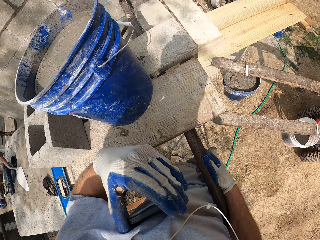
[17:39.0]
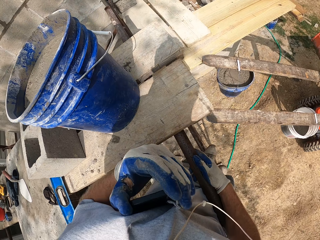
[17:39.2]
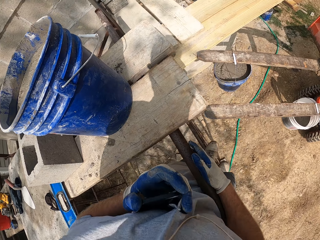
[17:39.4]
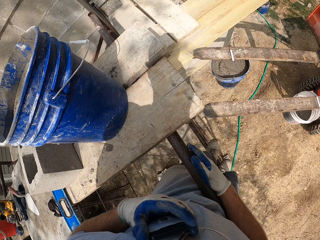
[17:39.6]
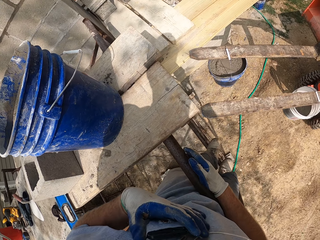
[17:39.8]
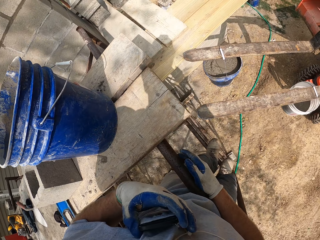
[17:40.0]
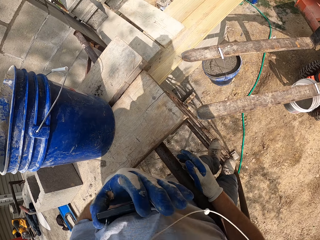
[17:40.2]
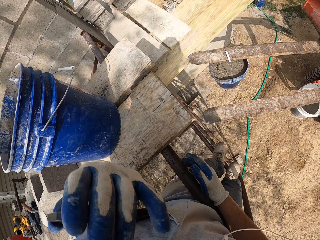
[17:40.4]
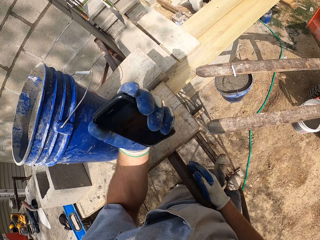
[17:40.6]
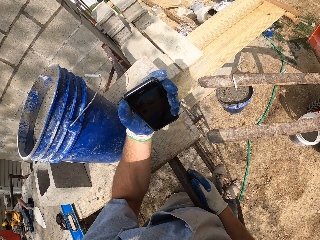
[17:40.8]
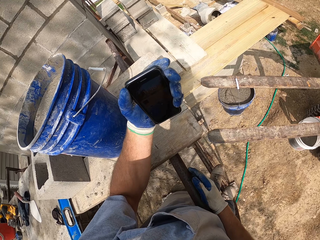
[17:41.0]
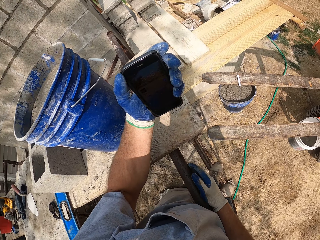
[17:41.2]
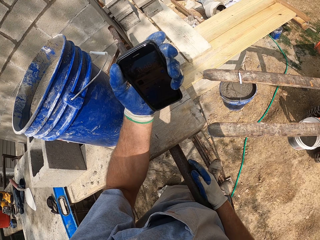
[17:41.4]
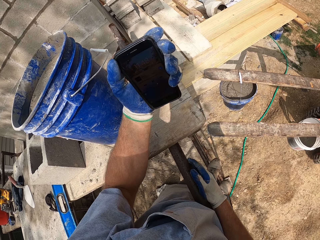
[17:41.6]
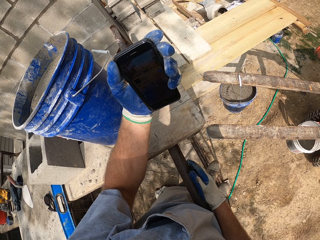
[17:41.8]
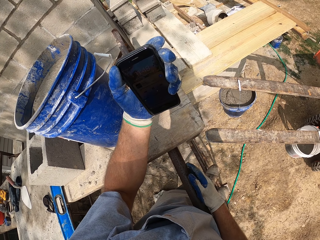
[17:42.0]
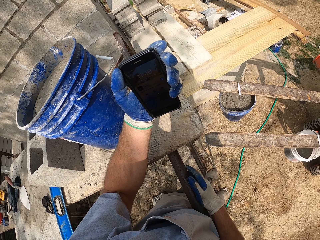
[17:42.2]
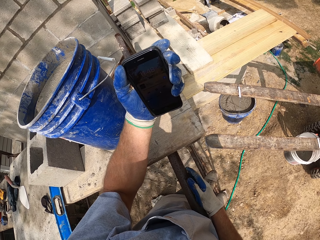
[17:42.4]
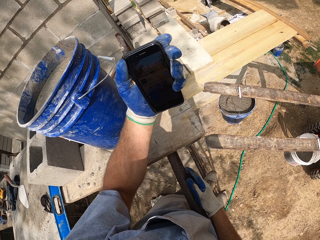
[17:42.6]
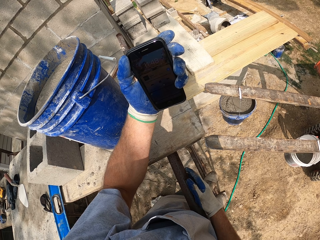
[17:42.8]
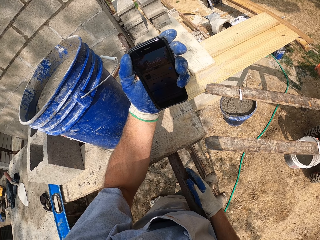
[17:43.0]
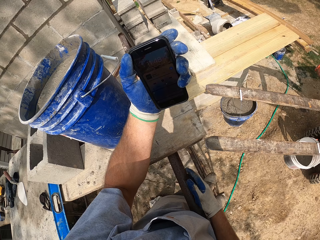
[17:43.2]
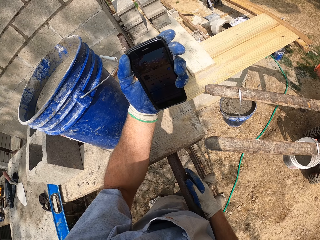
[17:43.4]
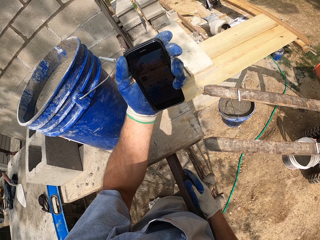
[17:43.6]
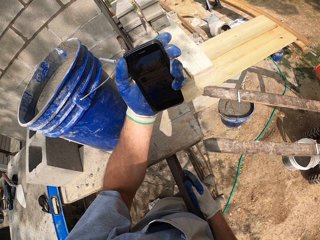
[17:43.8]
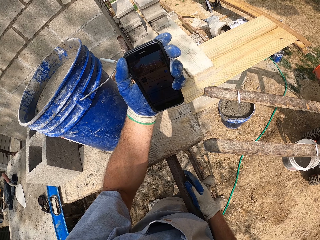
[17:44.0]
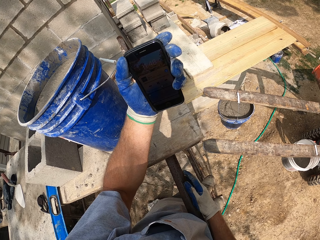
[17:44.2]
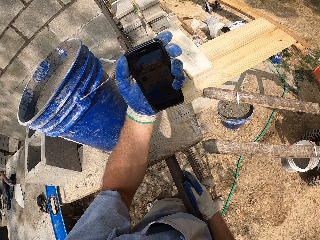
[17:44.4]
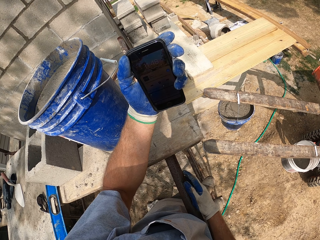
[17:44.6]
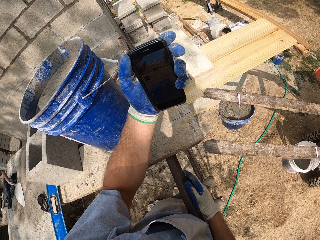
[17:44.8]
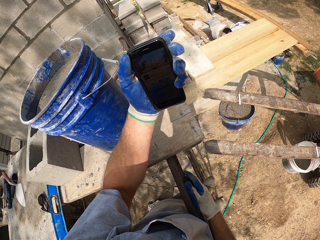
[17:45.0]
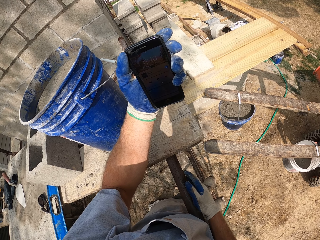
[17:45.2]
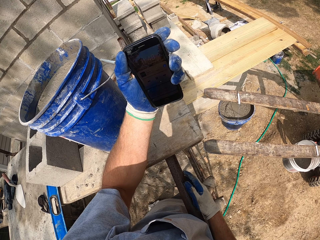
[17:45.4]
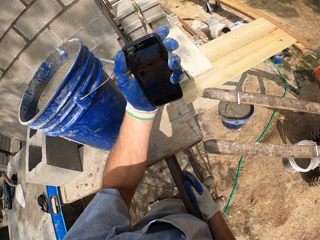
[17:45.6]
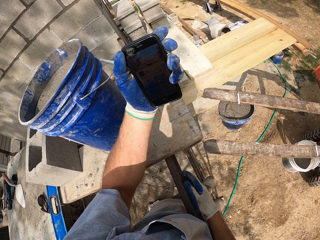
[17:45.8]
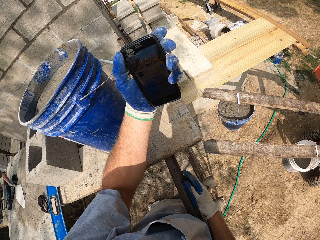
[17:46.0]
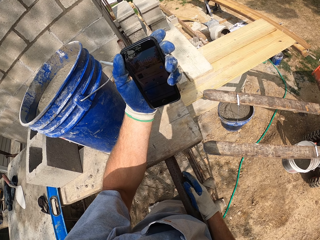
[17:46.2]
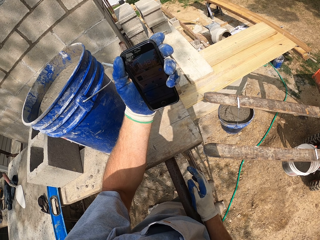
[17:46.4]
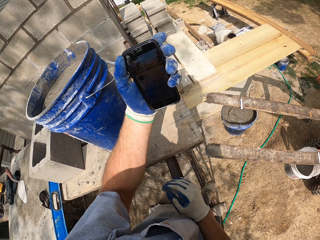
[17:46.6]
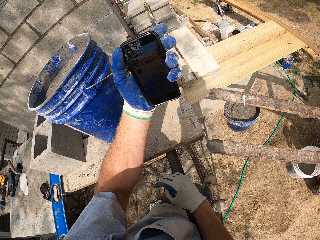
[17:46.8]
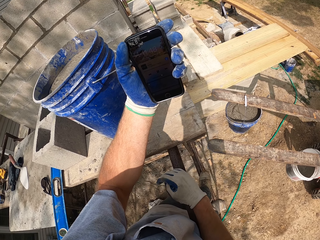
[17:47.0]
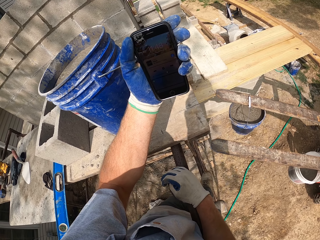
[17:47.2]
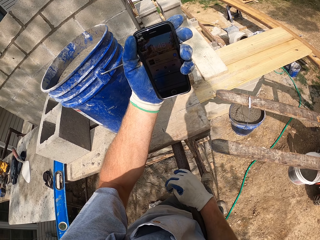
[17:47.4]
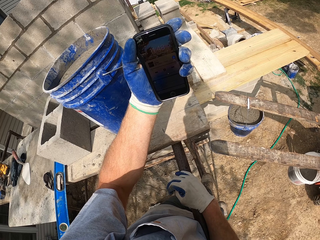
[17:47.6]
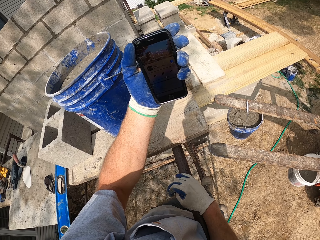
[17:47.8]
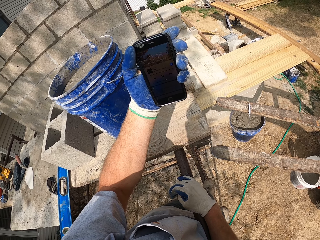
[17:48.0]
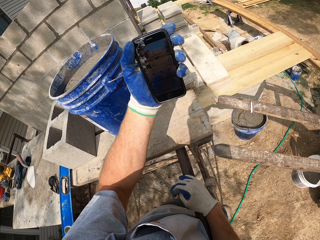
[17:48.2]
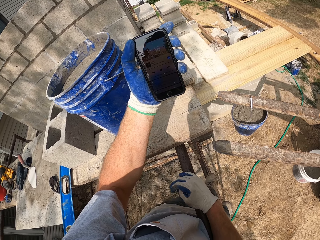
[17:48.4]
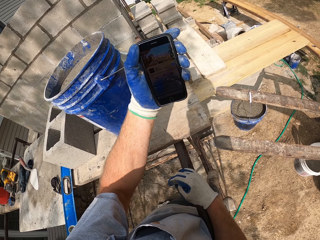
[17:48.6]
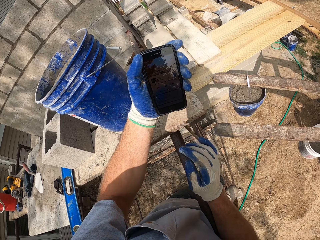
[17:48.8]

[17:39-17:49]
The camera wearer looks at his phone. He operates his phone.

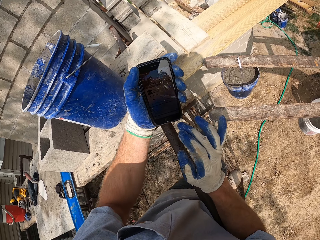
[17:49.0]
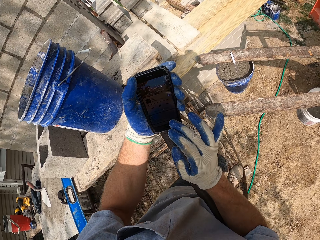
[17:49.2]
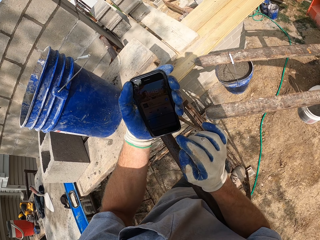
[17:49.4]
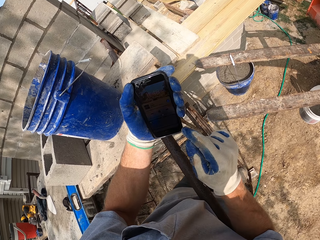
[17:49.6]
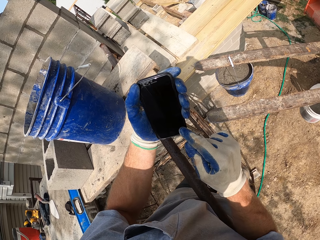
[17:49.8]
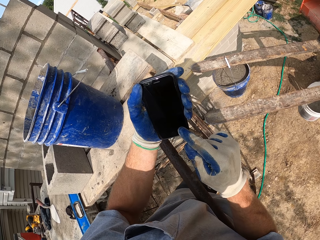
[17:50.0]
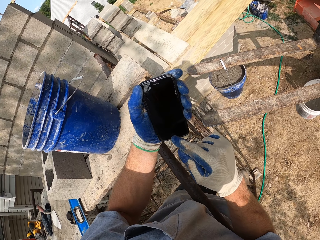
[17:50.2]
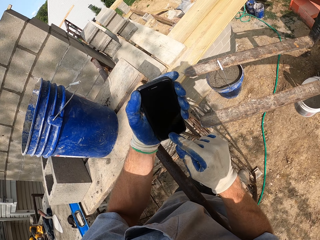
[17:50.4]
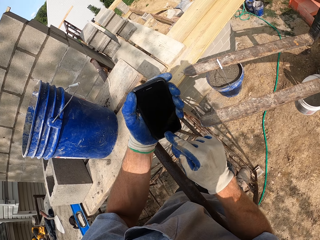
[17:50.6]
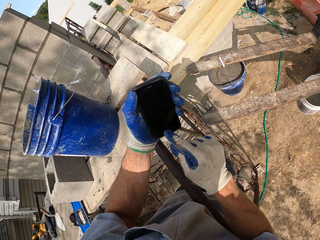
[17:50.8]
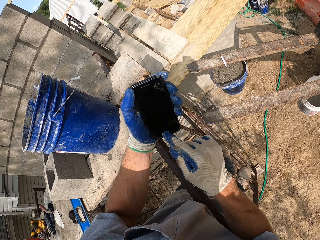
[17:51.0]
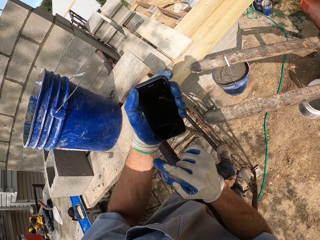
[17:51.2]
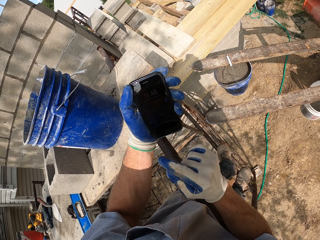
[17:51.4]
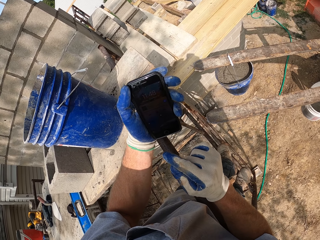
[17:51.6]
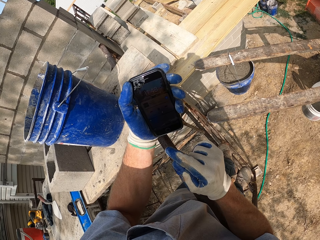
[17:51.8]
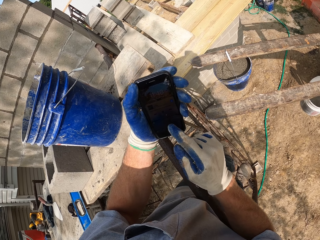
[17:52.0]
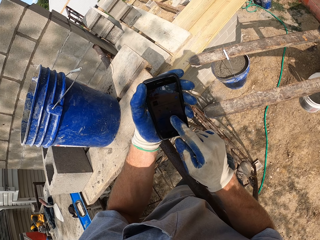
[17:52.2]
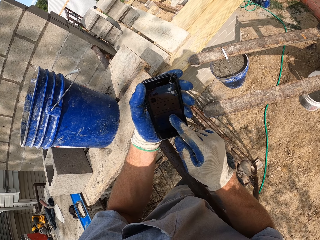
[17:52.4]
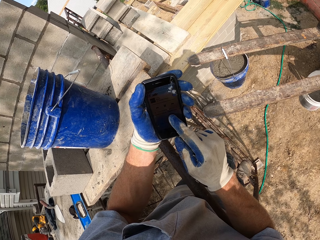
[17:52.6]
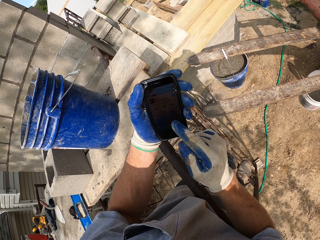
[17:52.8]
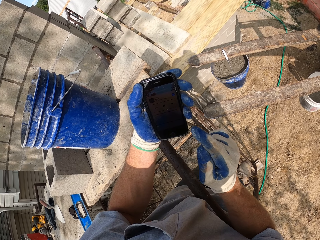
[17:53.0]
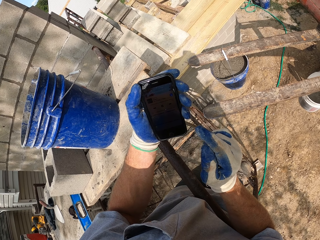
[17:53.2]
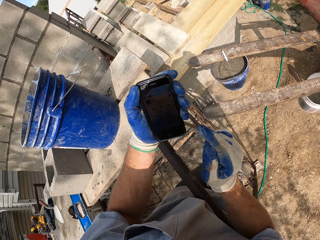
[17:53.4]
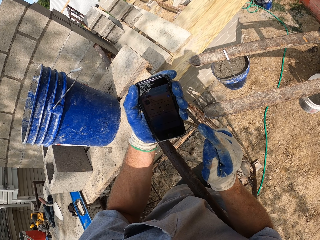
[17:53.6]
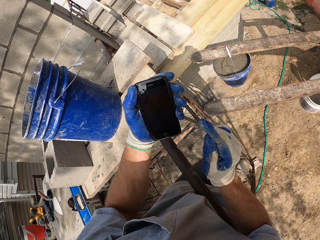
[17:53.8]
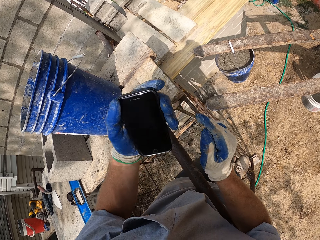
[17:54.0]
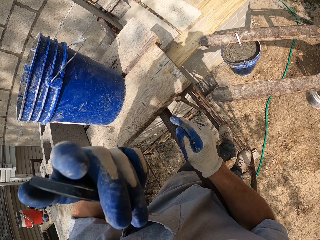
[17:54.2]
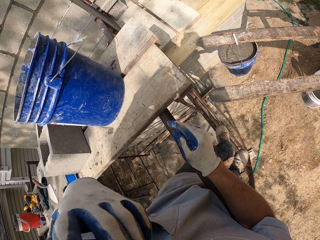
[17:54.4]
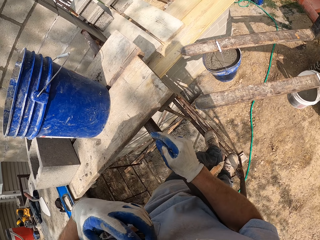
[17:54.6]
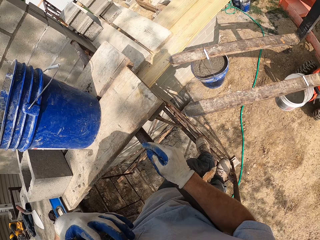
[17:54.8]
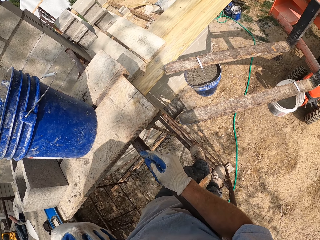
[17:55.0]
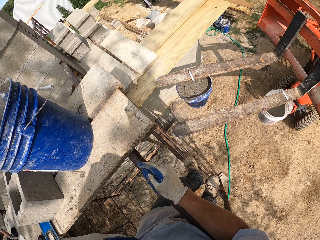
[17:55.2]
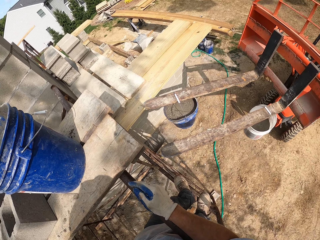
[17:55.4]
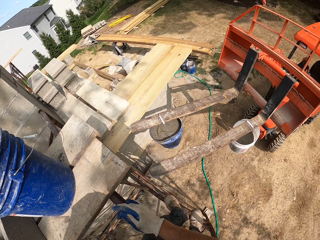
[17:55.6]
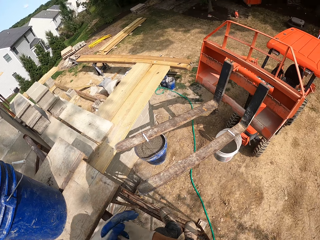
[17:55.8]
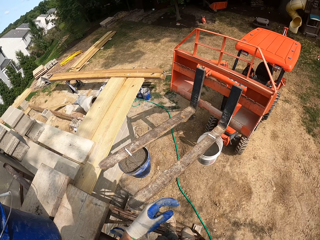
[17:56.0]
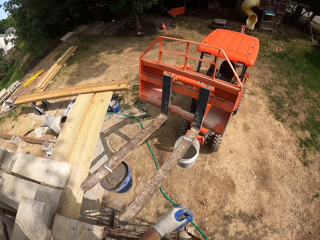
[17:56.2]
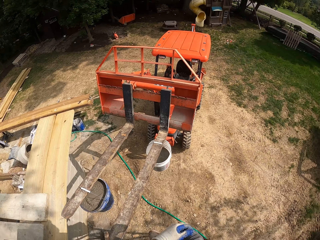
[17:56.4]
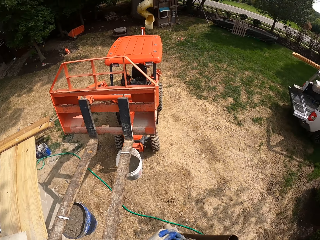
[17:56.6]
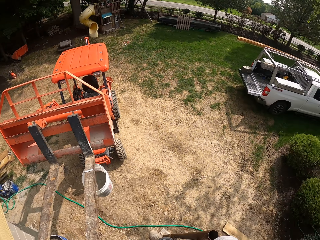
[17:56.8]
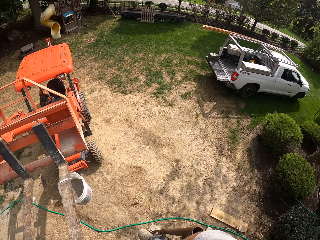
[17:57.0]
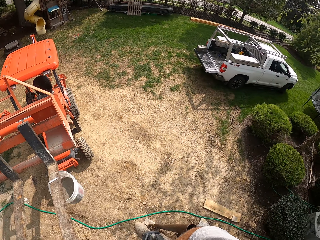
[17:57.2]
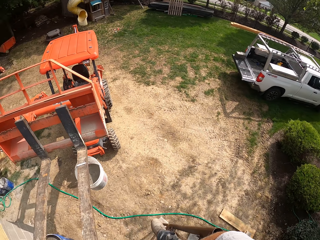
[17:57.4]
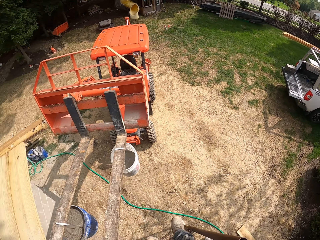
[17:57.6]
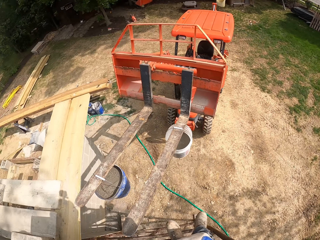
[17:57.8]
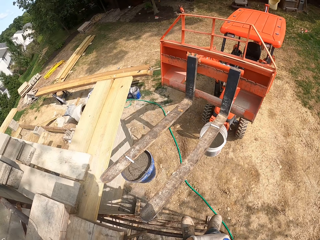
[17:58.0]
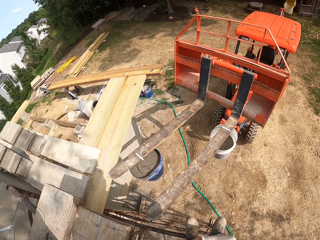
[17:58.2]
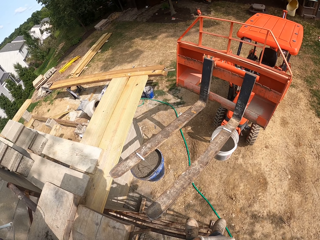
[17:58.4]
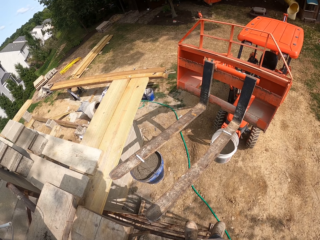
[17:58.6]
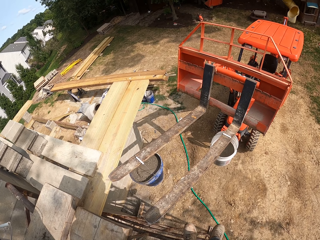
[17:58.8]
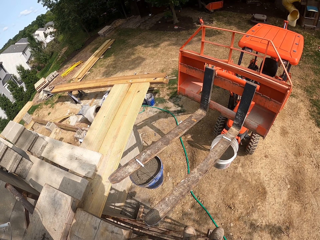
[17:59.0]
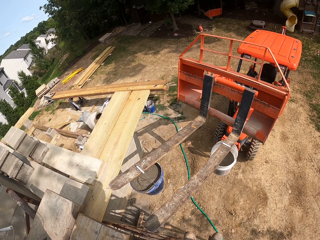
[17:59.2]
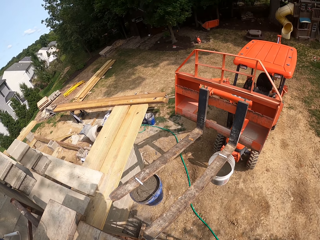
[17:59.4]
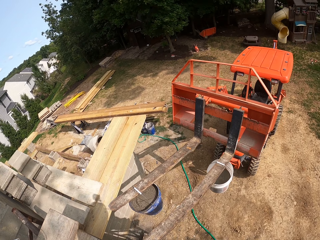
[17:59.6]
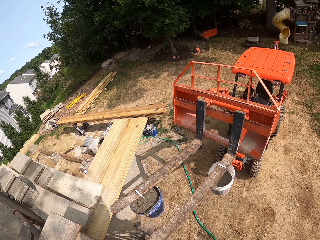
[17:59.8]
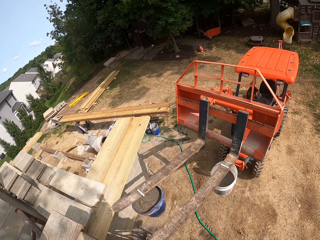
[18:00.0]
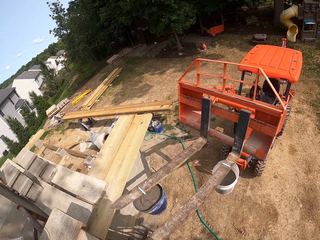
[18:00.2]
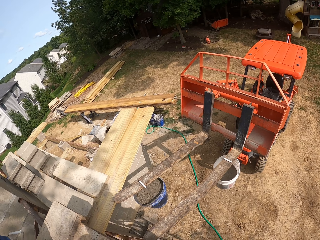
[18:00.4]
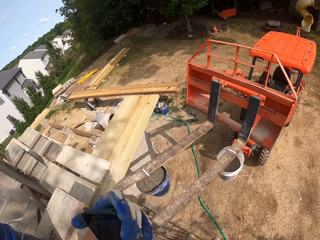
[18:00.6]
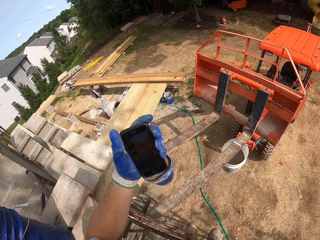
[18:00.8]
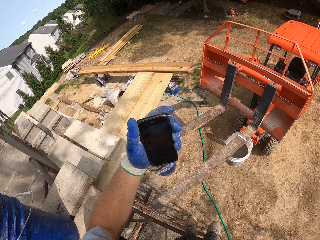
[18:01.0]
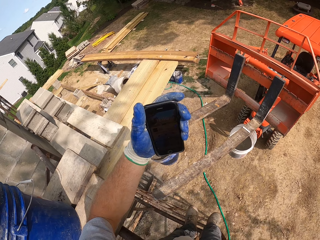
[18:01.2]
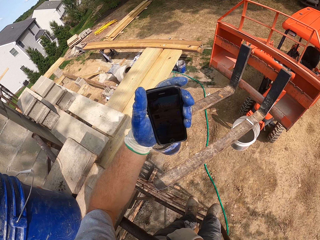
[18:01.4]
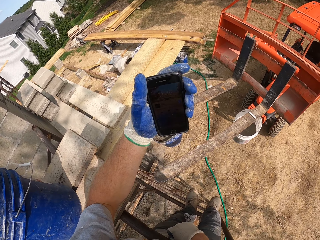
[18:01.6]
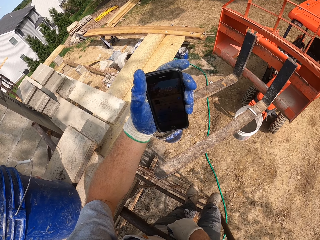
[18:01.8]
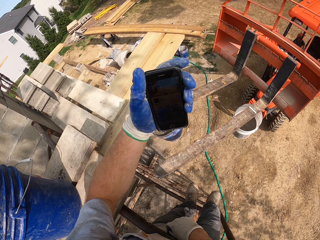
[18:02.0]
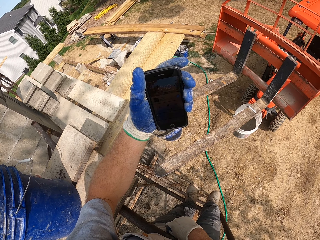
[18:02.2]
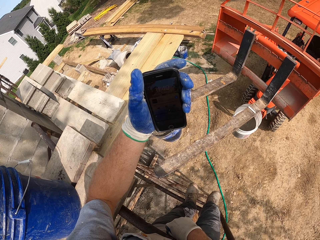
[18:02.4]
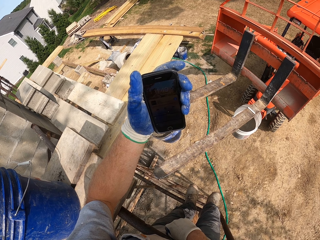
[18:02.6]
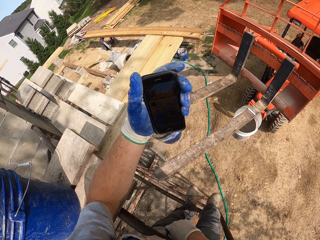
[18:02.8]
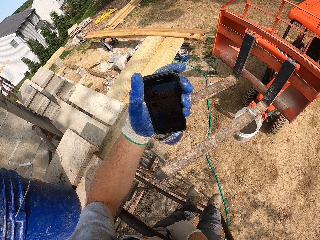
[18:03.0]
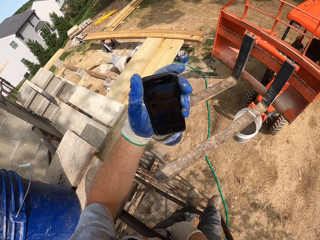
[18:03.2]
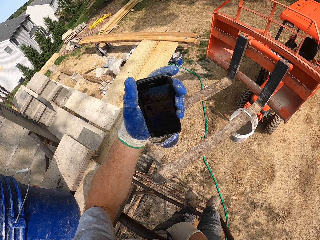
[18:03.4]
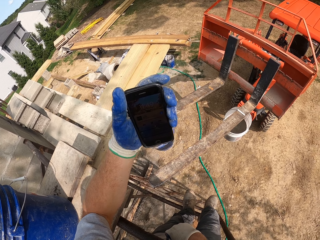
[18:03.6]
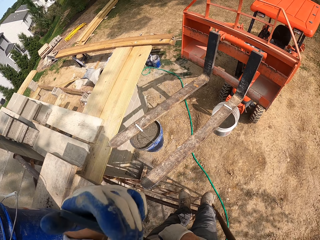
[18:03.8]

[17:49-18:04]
The camera wearer touches his phone. He returns his phone back to his pocket. He looks at his phone again.
